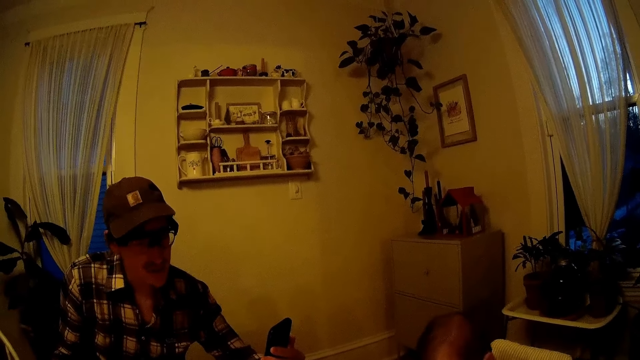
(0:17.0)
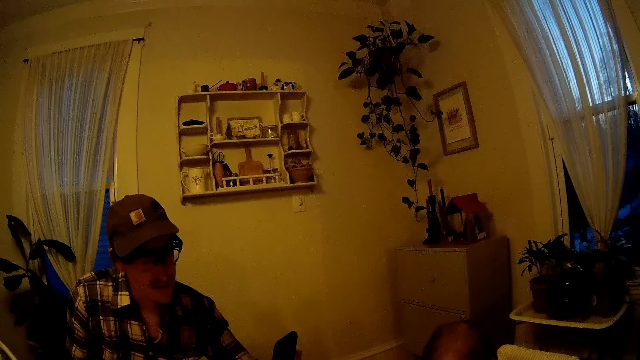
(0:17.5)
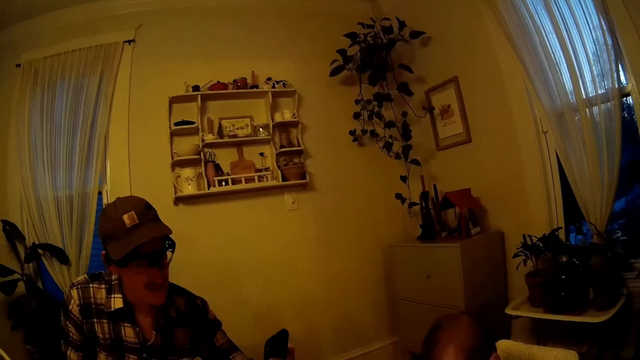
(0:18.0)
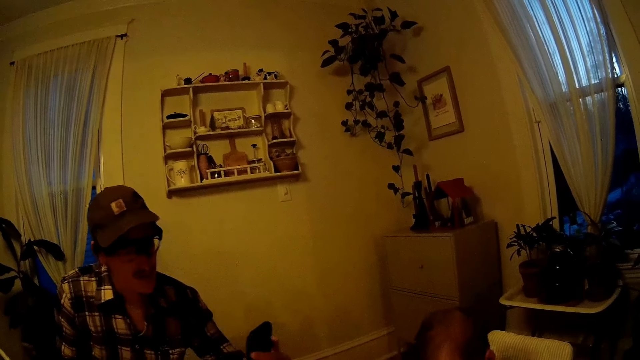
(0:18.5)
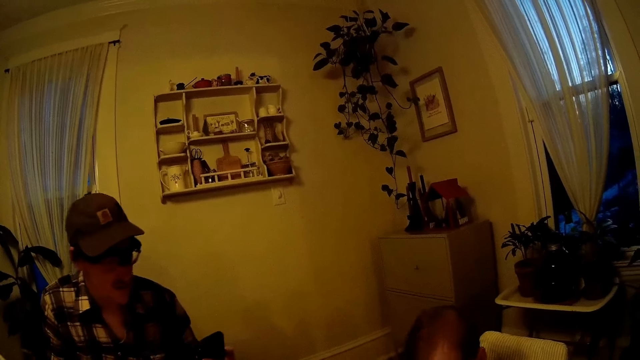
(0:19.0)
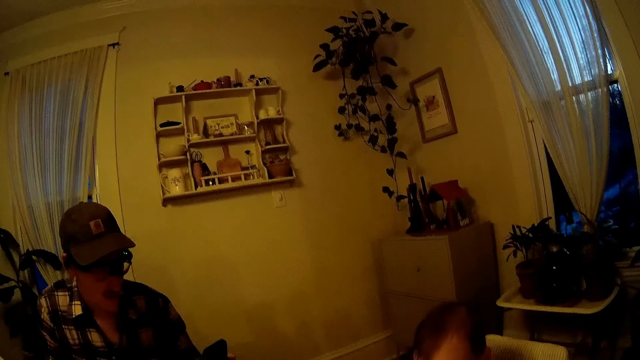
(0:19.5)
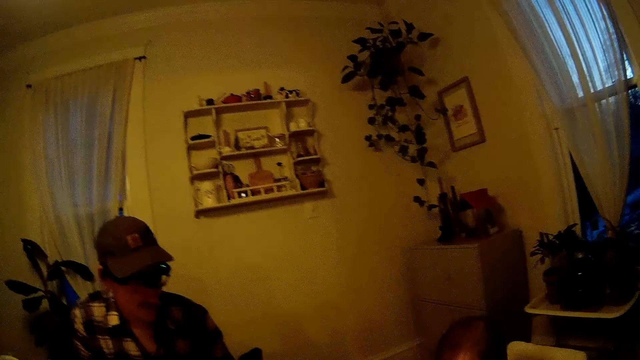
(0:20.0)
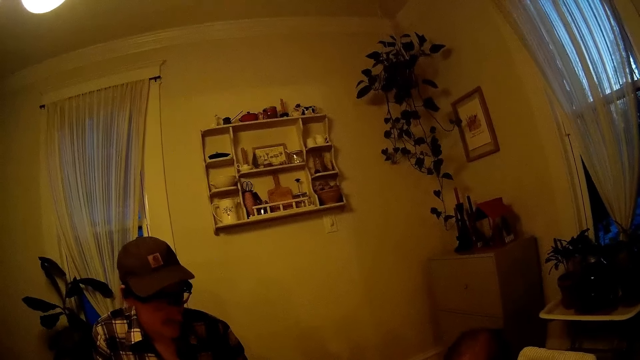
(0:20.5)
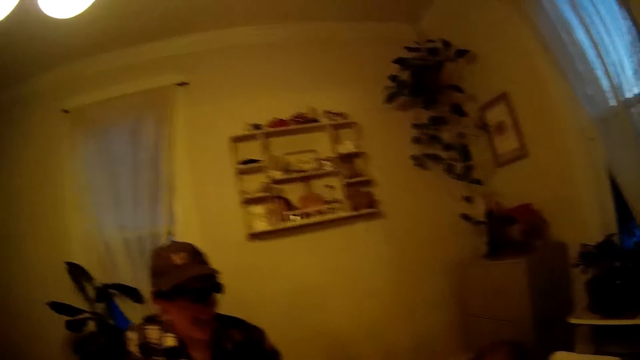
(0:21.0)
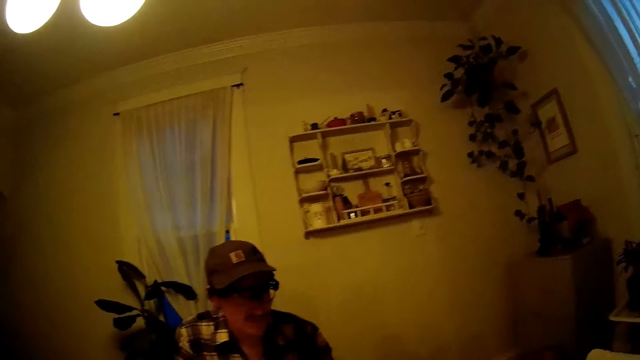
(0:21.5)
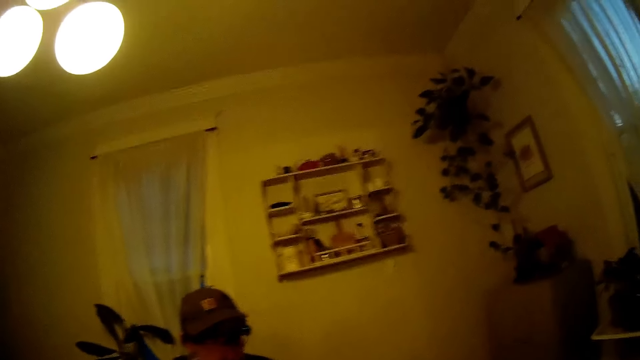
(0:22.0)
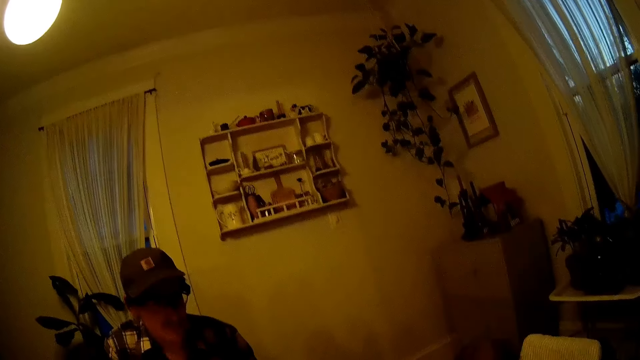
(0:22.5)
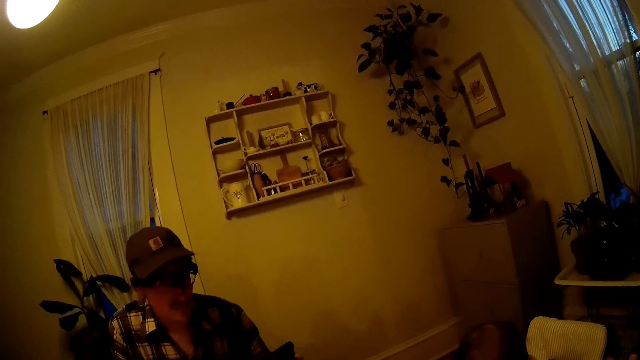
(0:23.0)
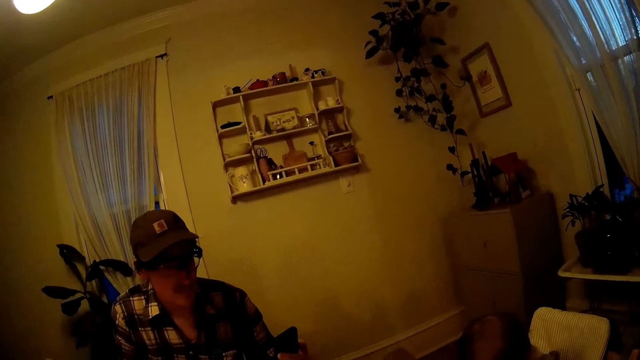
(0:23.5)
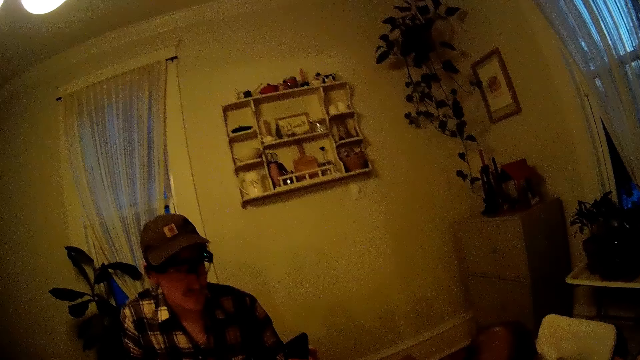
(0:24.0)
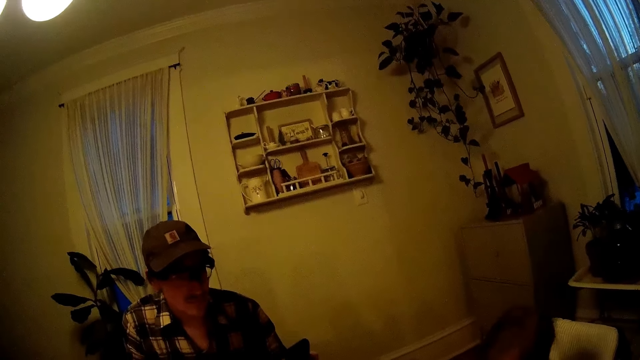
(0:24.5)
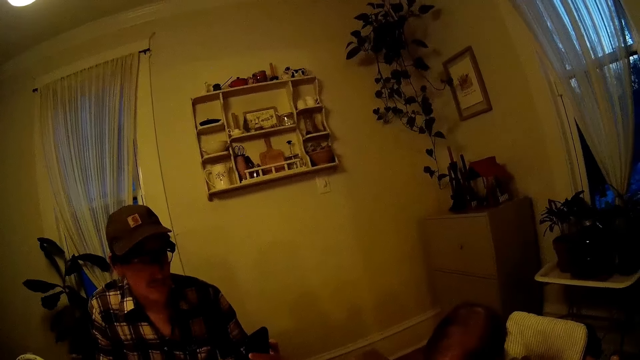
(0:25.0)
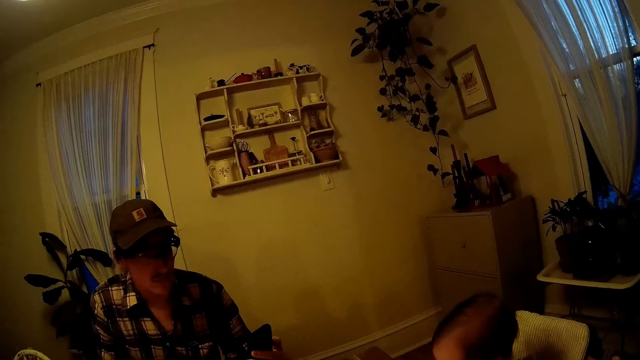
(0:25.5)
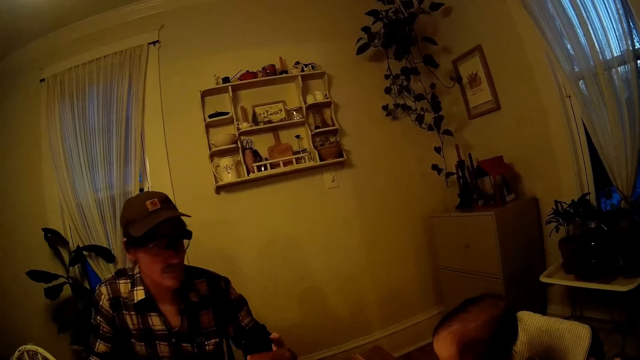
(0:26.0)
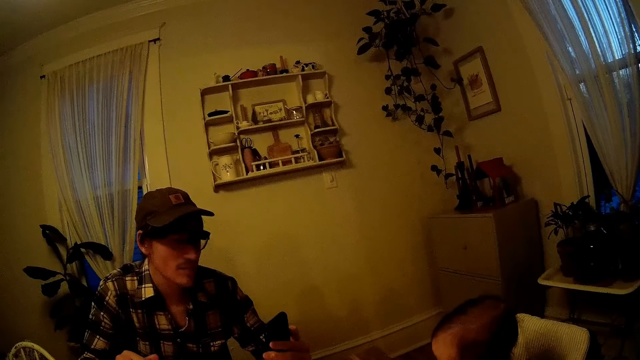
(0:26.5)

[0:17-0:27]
The man looks at a phone intently.

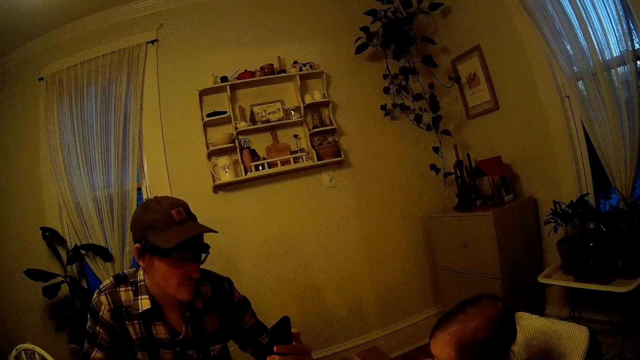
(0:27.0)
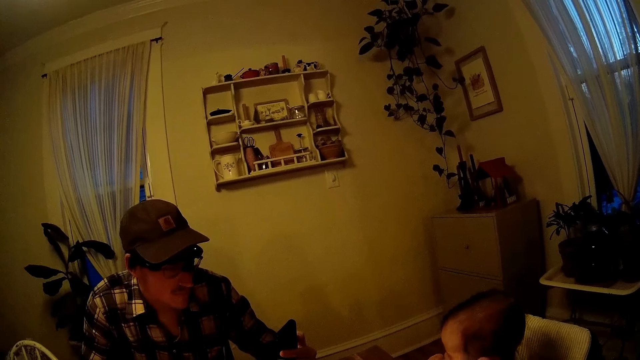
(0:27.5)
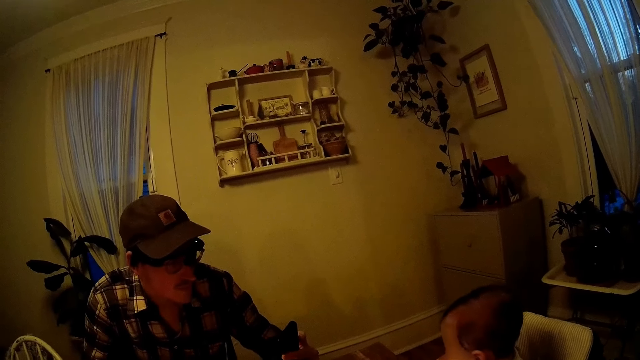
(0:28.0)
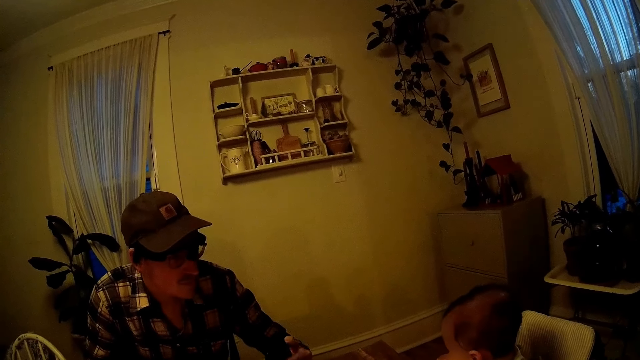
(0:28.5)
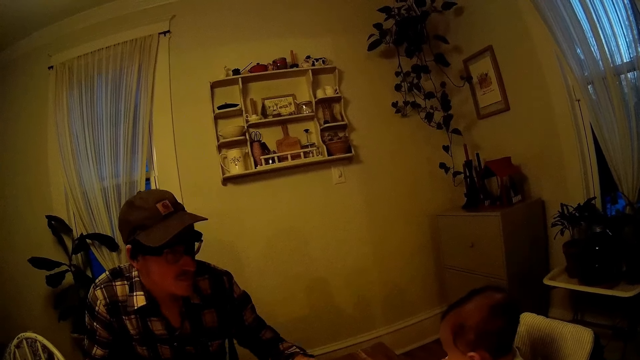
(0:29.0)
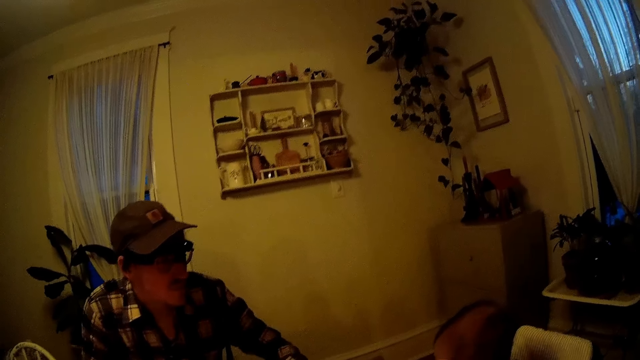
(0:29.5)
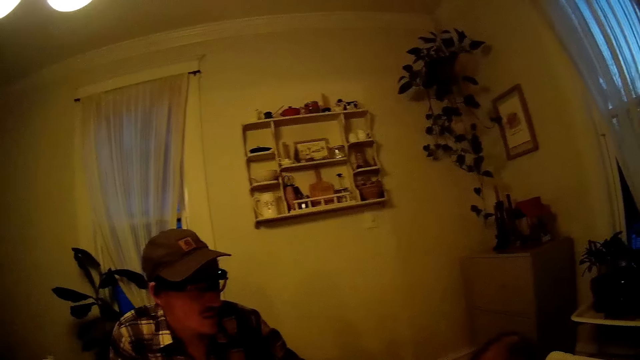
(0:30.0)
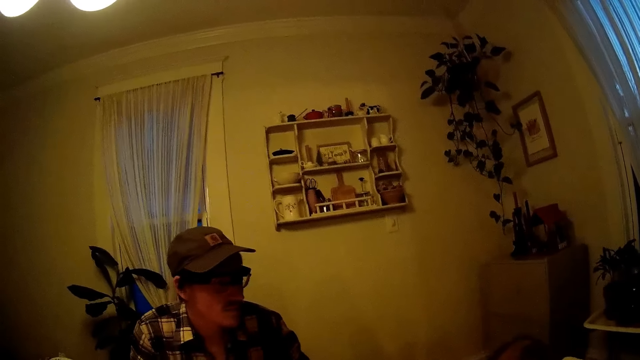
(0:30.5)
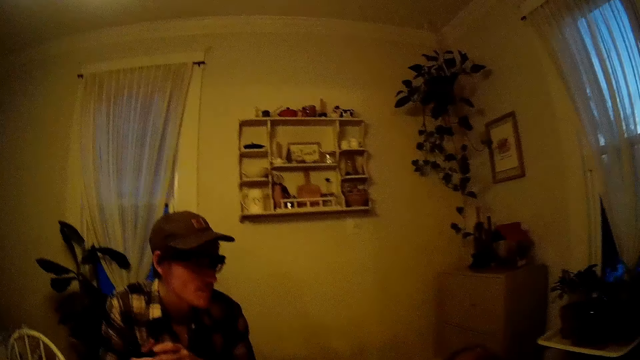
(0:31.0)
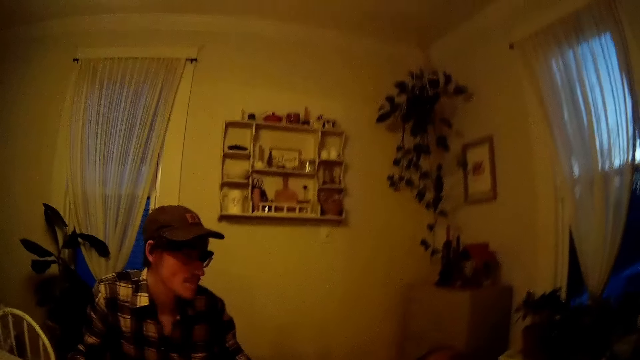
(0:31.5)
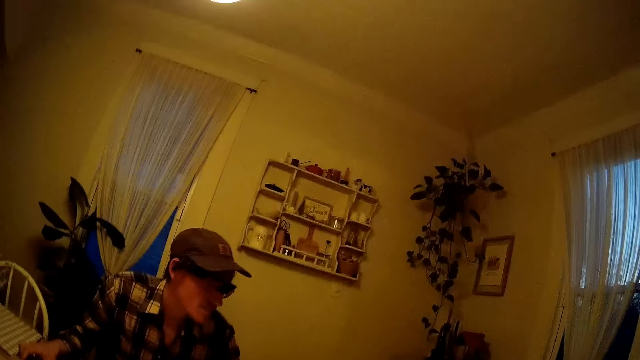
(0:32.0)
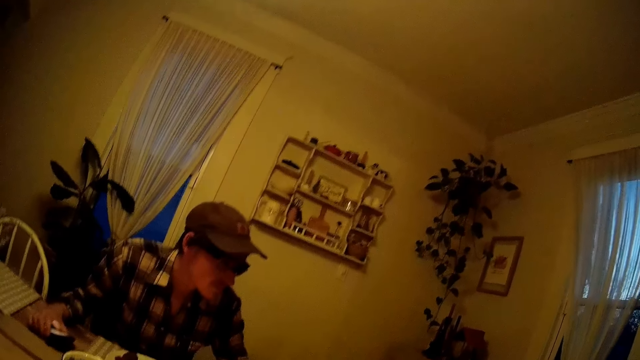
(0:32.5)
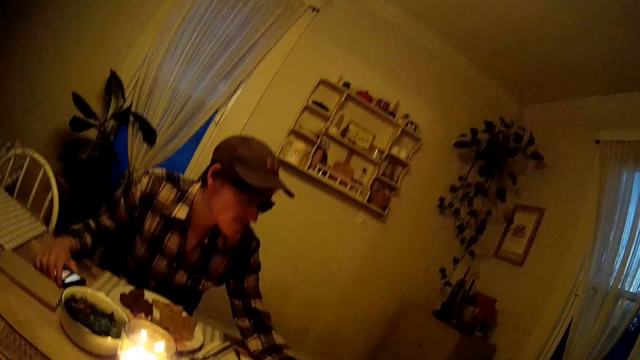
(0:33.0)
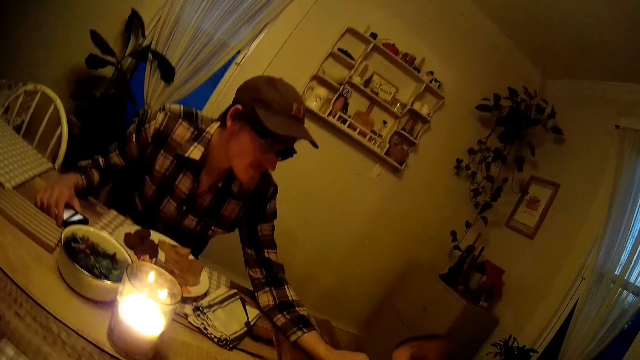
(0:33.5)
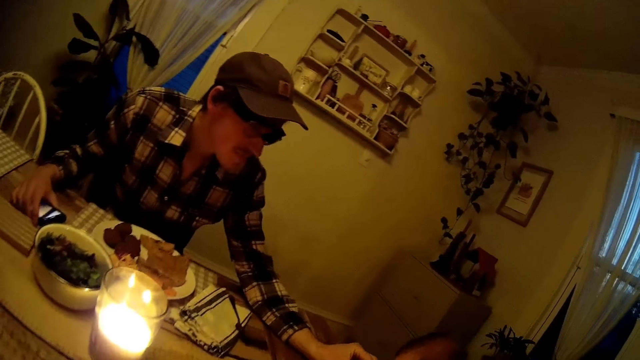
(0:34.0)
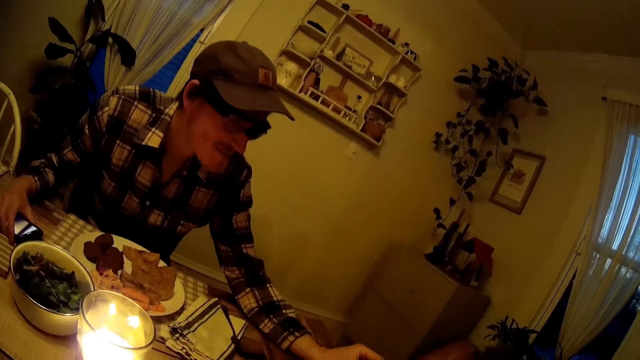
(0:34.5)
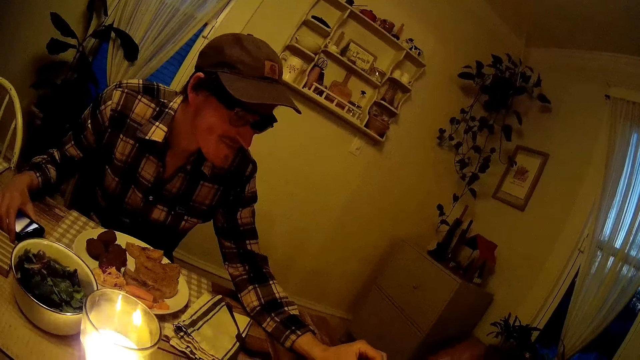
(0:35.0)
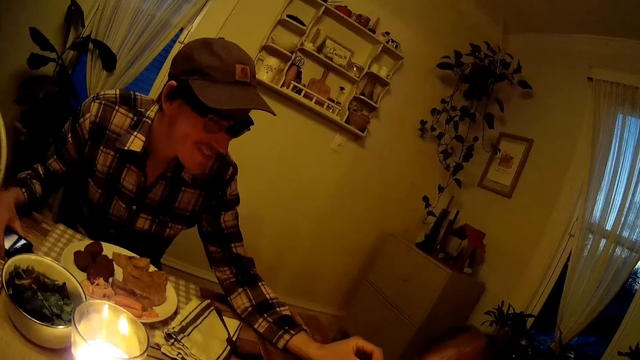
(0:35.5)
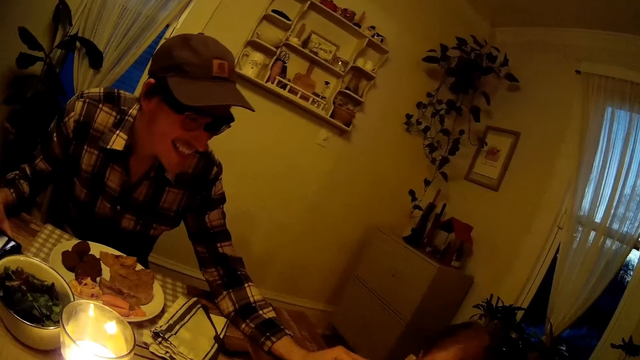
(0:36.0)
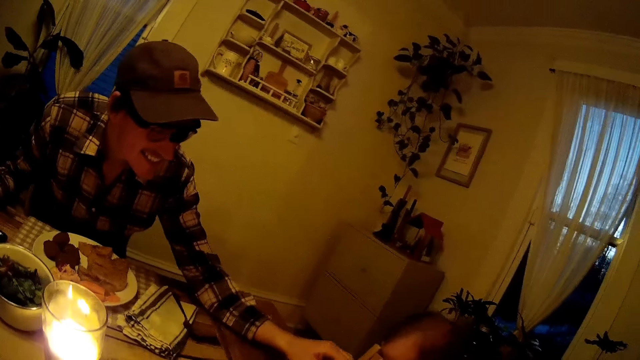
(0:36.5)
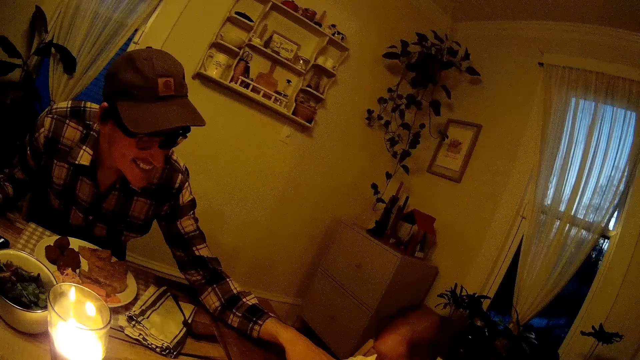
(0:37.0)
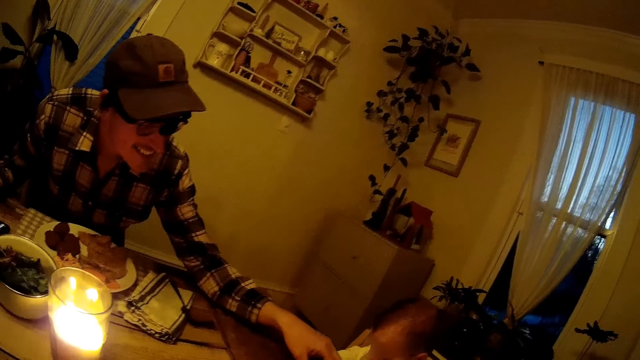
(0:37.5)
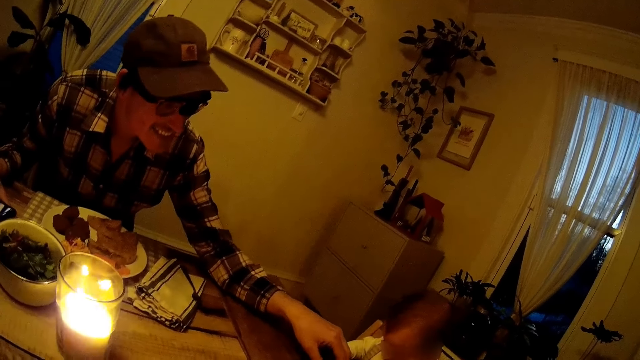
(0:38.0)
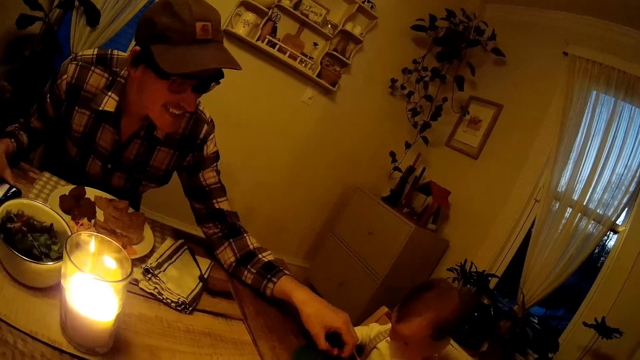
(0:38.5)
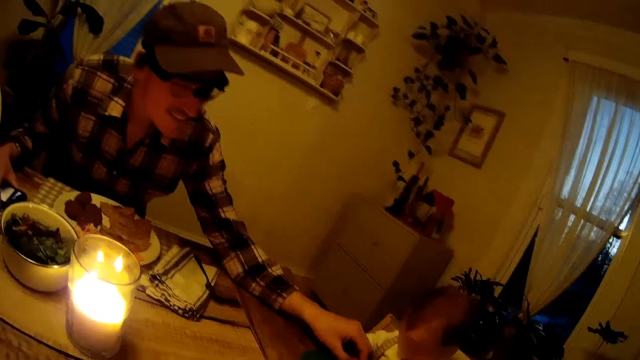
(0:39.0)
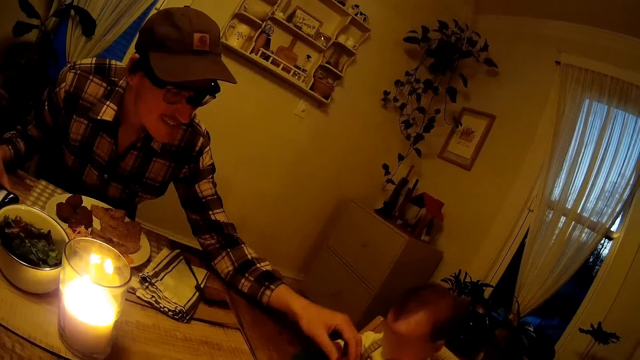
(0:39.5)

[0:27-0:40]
The camera wearer interacts with the man. The man puts a phone on the table and touches the baby with his left hand.
